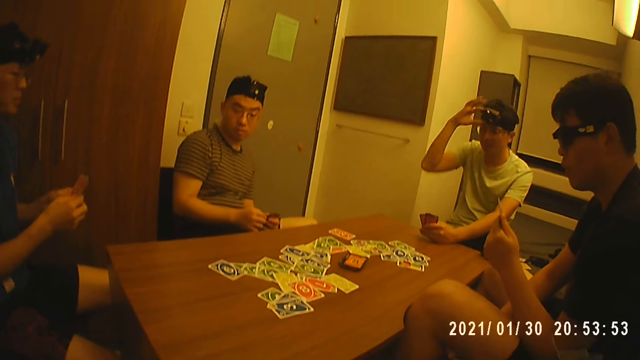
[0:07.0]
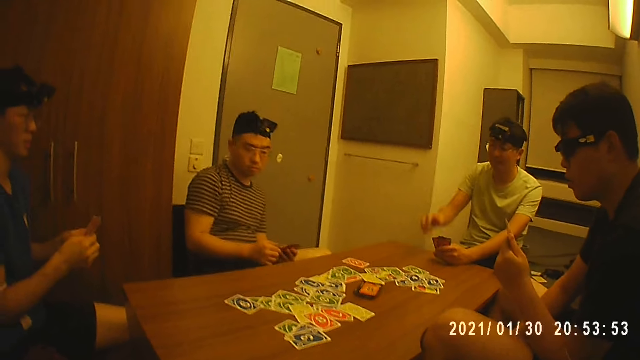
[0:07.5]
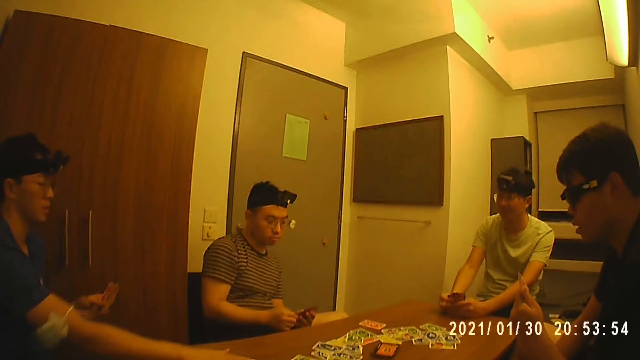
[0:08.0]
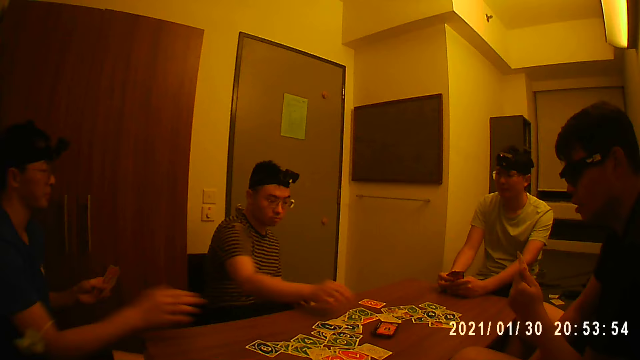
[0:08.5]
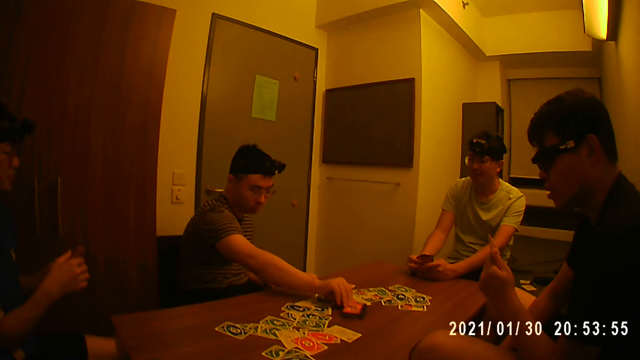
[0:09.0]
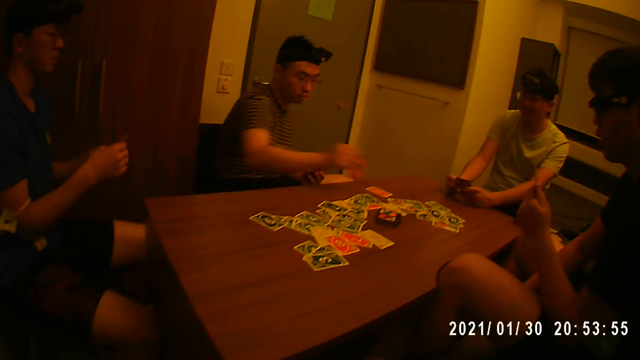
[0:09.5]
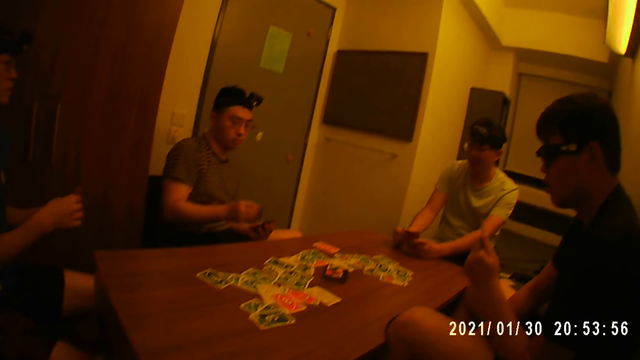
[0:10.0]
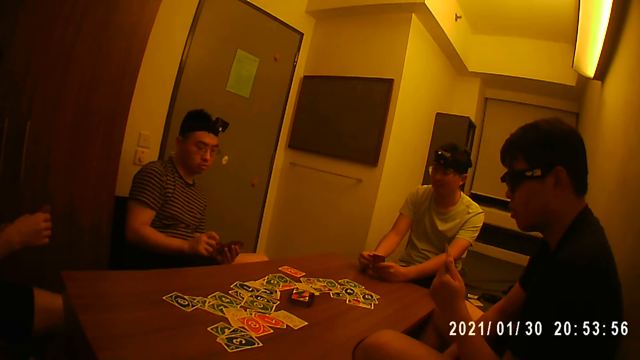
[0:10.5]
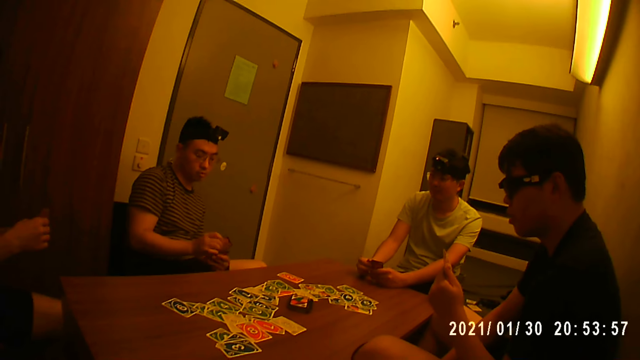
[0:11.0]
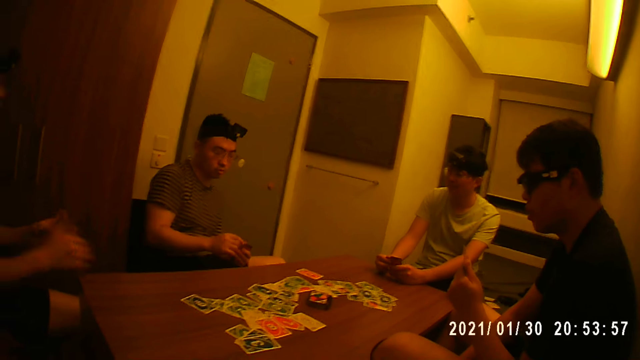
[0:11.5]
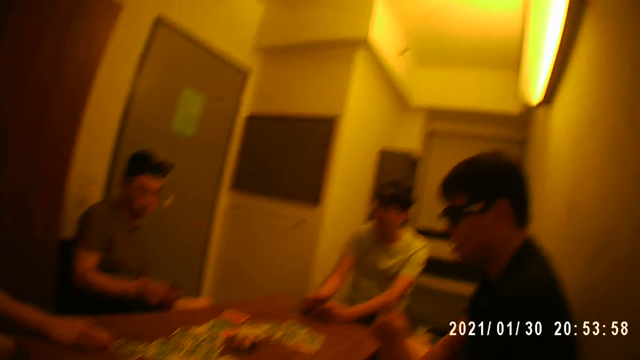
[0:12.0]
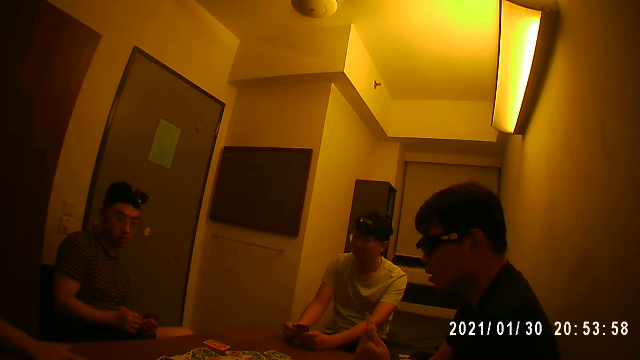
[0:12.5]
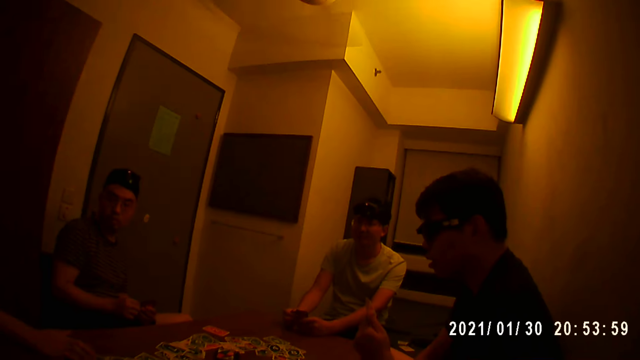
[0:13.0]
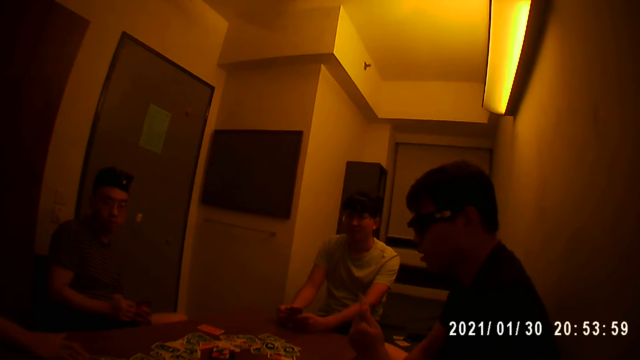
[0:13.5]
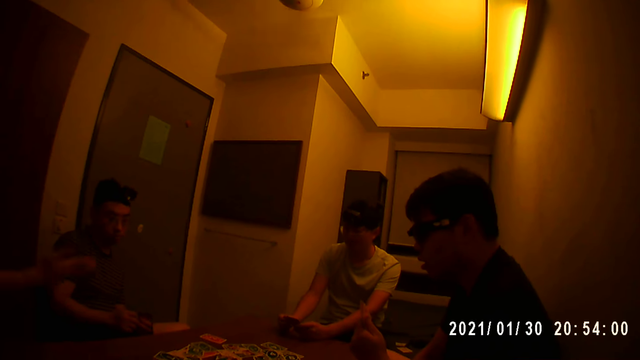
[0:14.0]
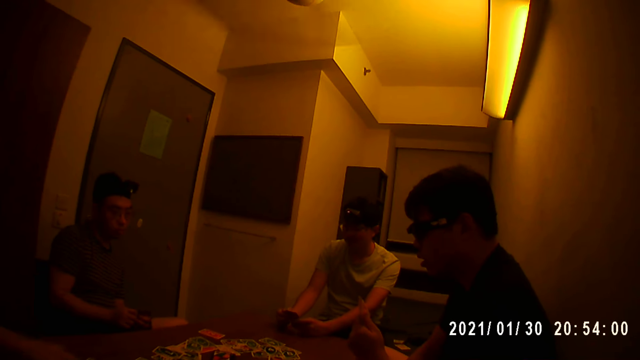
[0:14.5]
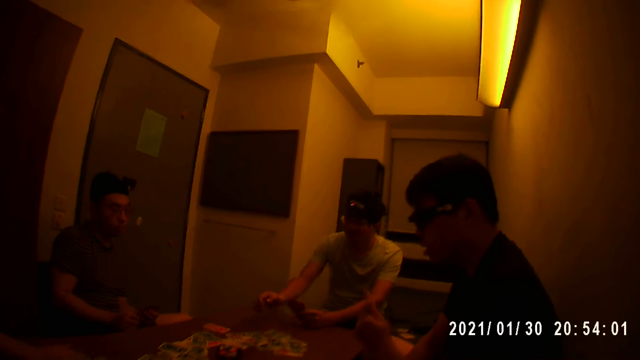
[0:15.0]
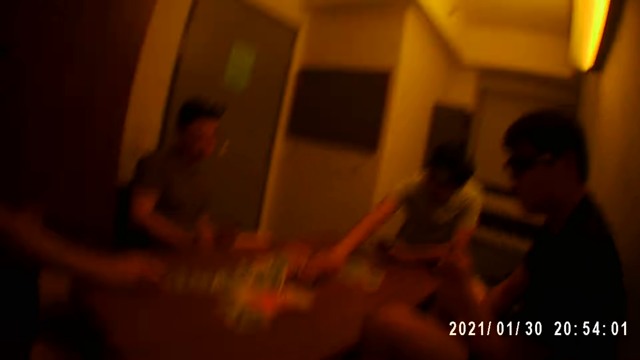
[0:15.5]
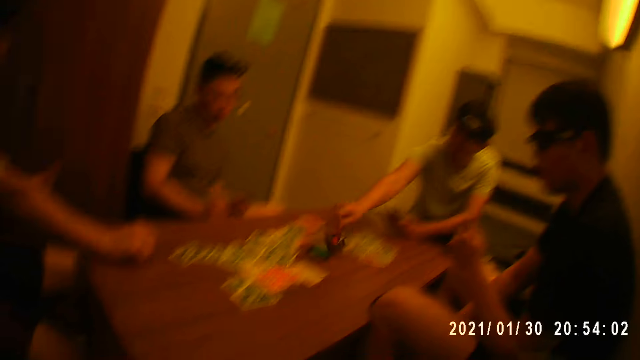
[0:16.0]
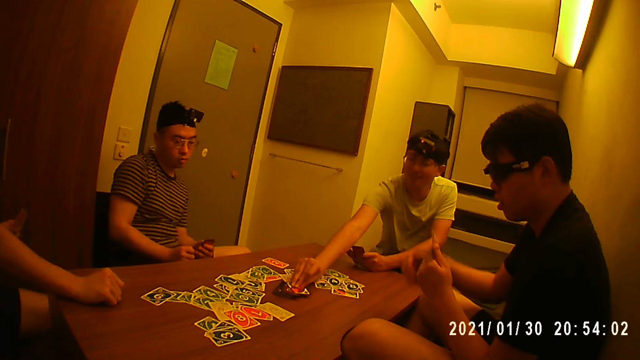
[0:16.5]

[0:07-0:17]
A person touches the card on the table. A player picks a card from the stack of cards on the table with his right hand. The person makes a gesture. Another player picks a card from the table with his right hand.

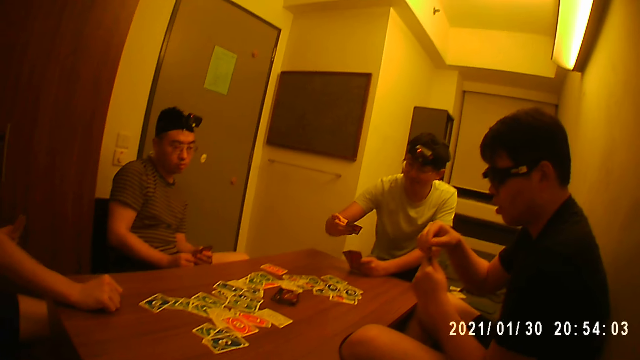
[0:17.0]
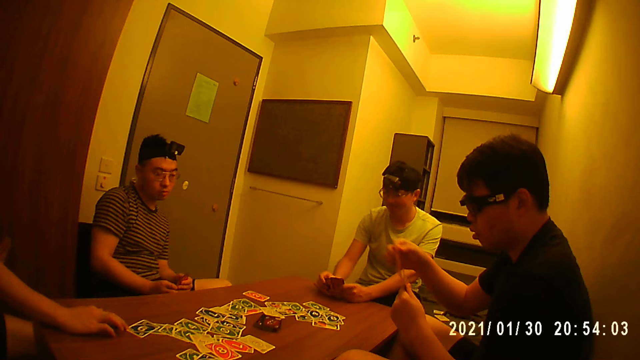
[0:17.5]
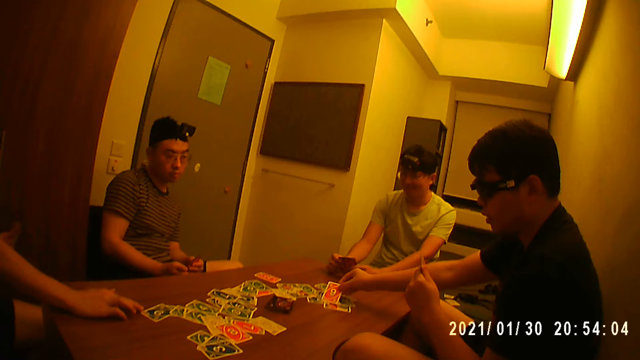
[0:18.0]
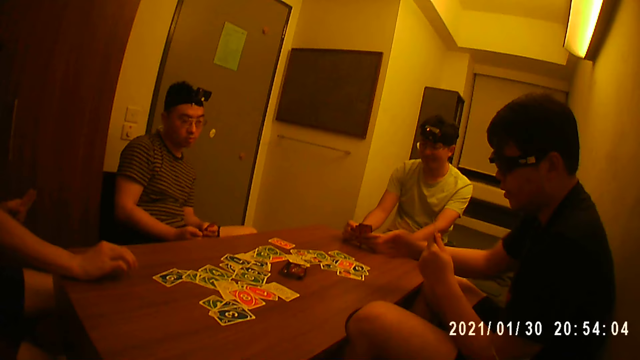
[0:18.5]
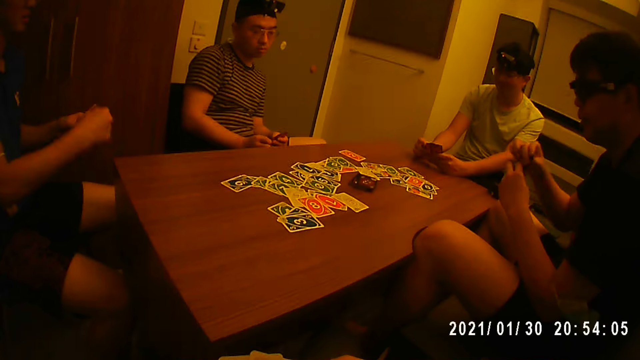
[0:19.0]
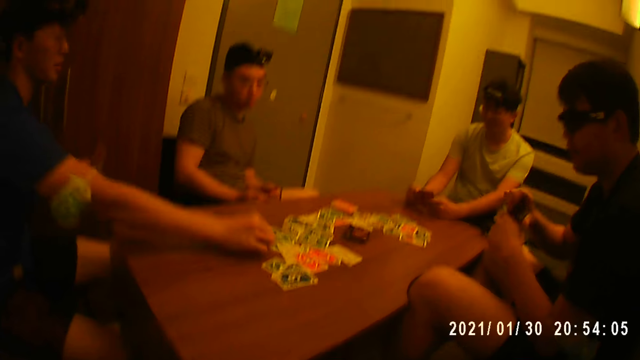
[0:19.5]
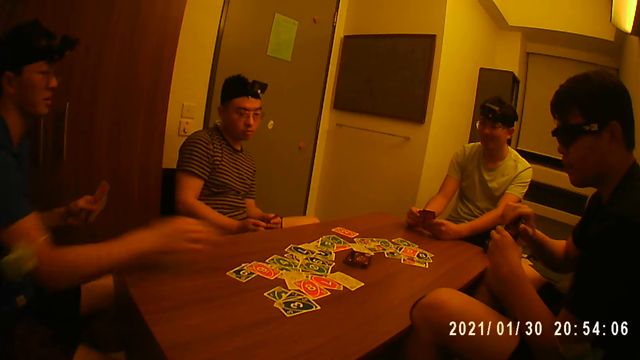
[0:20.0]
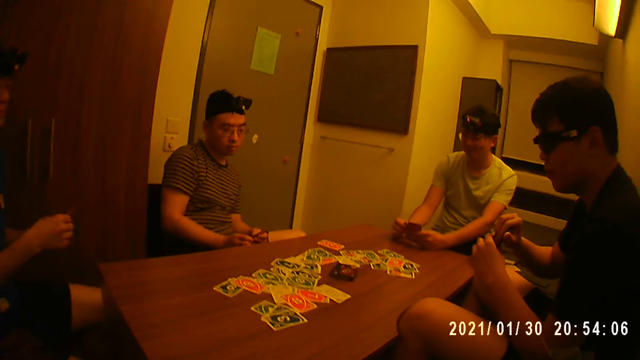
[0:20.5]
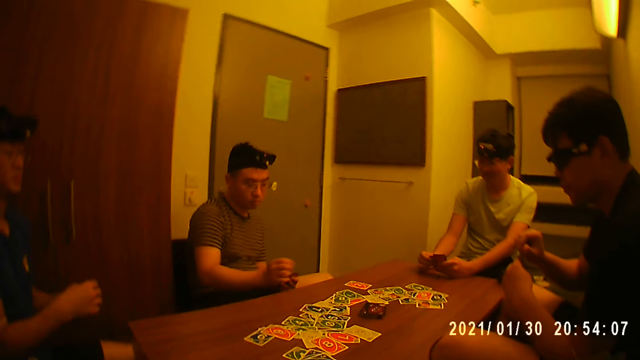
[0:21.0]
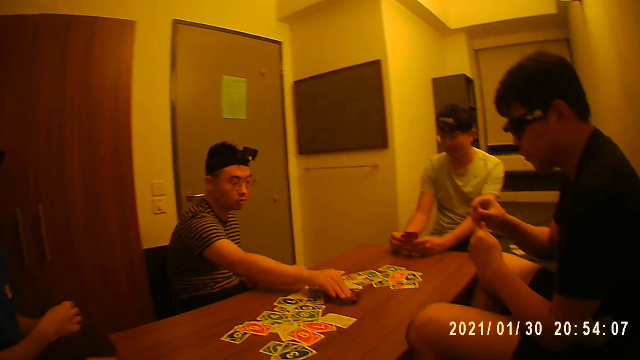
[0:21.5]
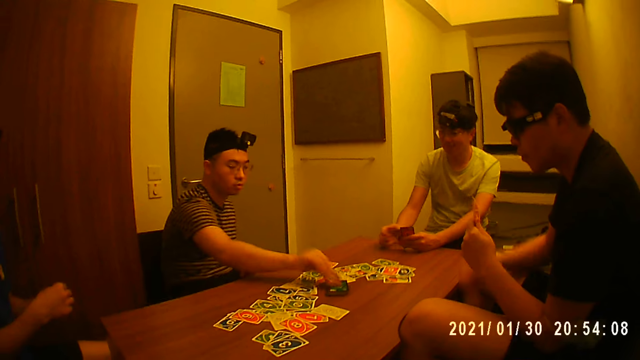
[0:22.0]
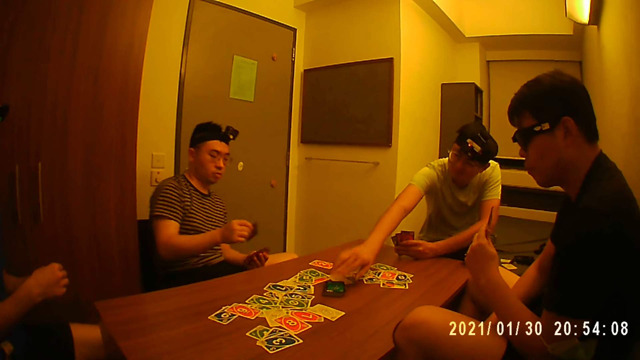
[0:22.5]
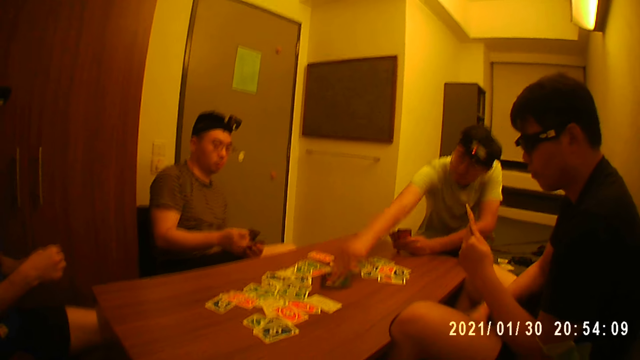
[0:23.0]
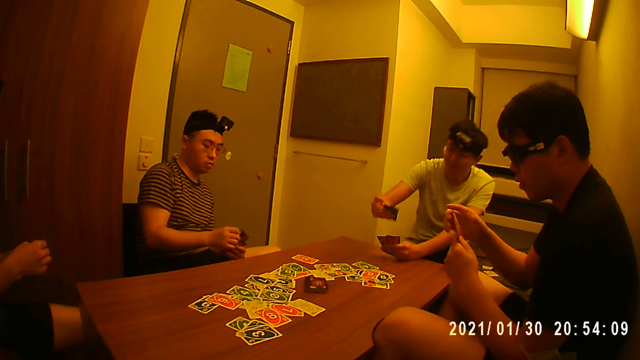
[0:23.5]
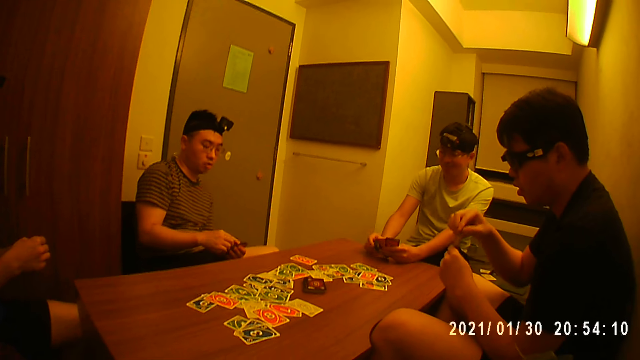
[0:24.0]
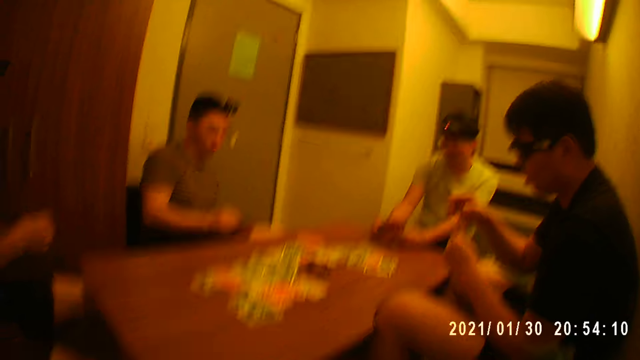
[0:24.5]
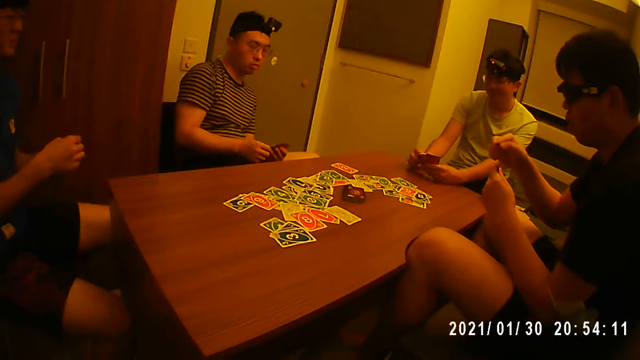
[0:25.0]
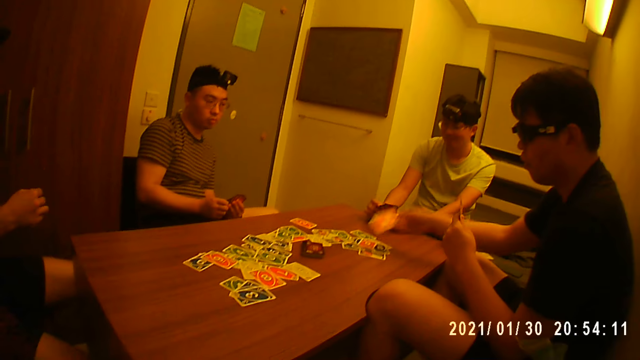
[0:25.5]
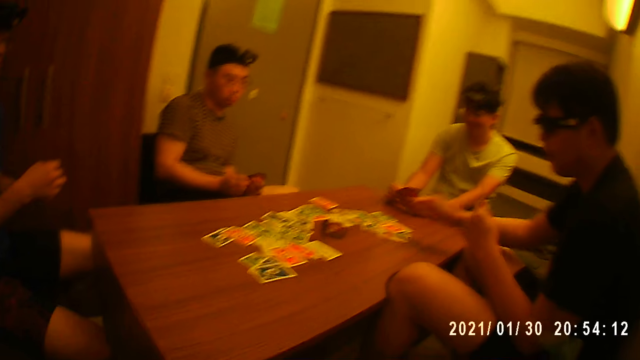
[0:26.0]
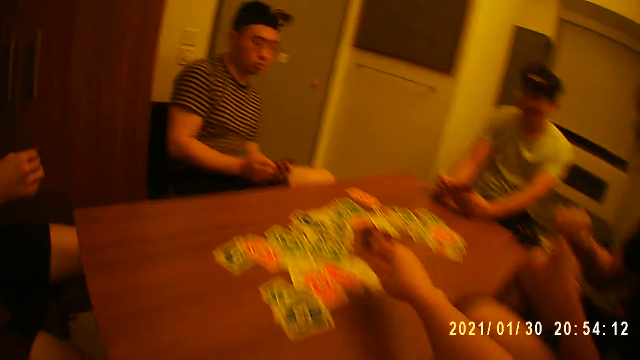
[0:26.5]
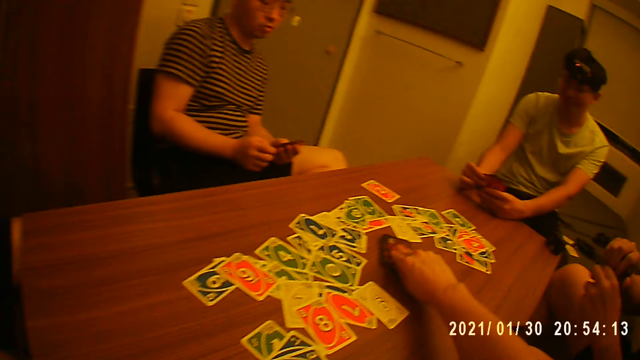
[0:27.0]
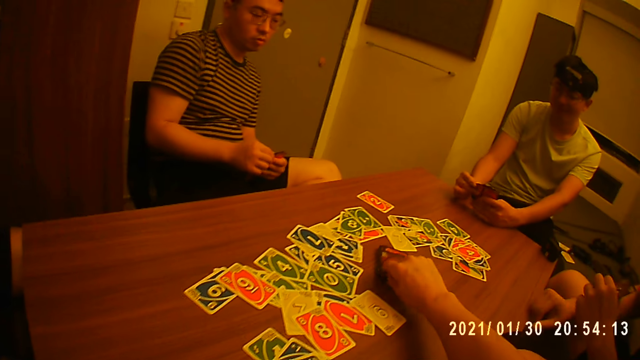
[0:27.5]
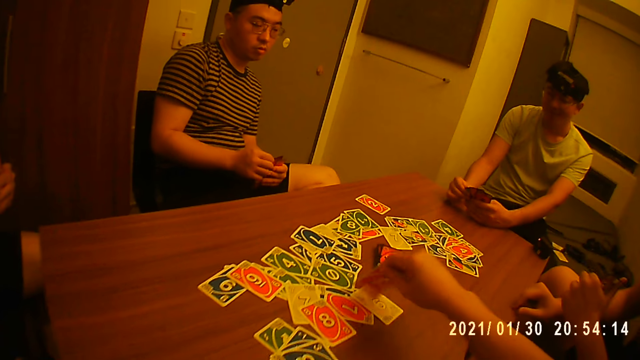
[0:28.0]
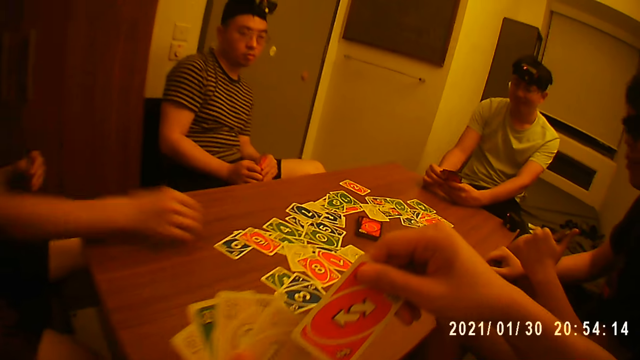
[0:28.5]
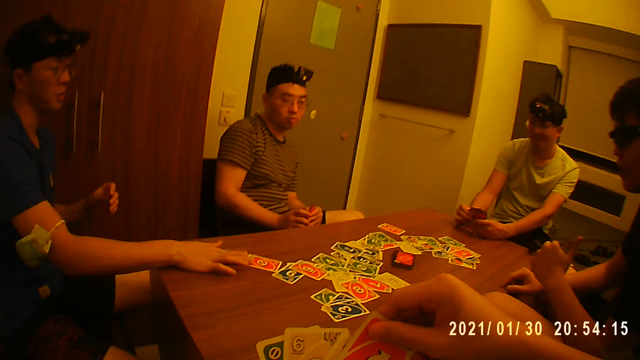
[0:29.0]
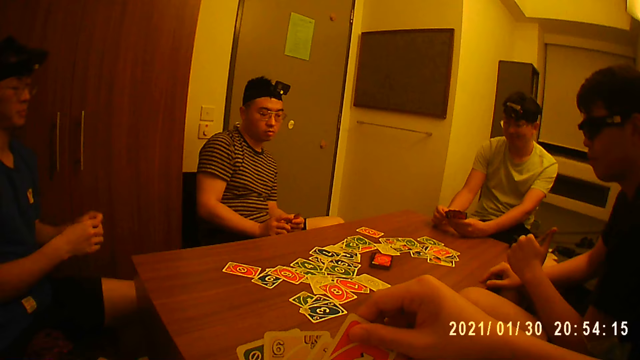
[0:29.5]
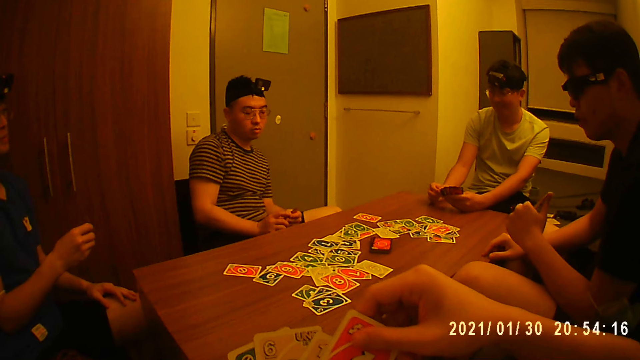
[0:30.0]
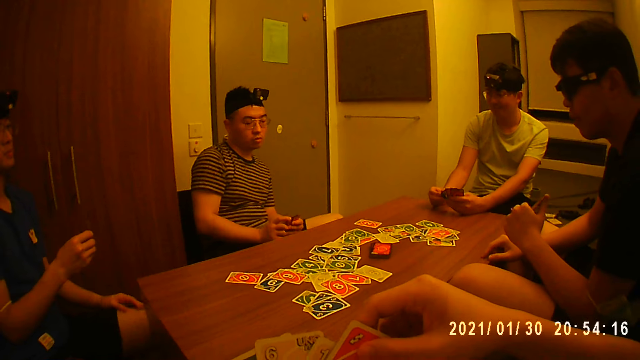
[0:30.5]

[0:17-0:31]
A player places a card on the table with his right hand. Another player places a card on the table with his right hand. A third player picks a card from the stack of cards on the table with his right hand. A fourth player picks a card from the stack of cards on the table with his right hand. The first player places a card on the table with his right hand. The camera wearer picks a card from the stack of cards on the table with his right hand. The second player places a card on the table with his right hand.
